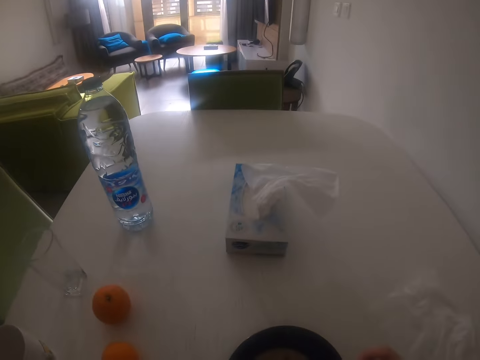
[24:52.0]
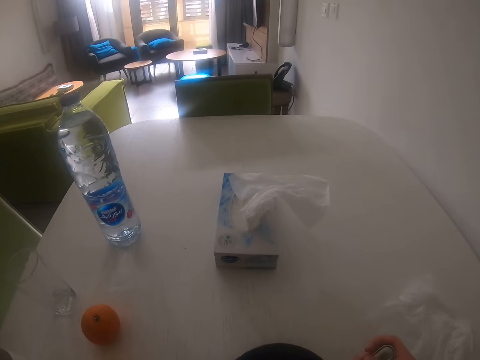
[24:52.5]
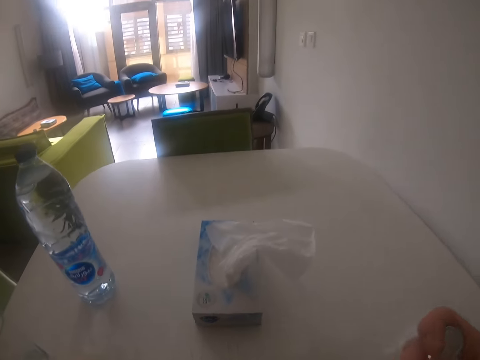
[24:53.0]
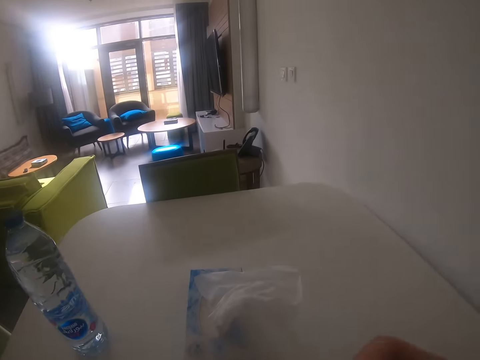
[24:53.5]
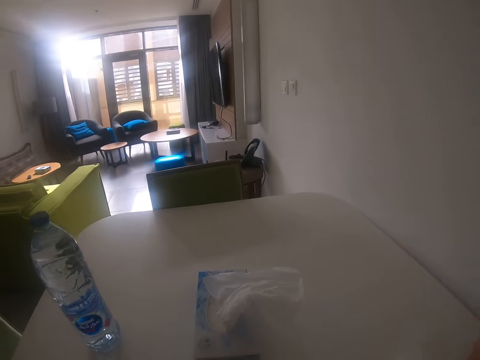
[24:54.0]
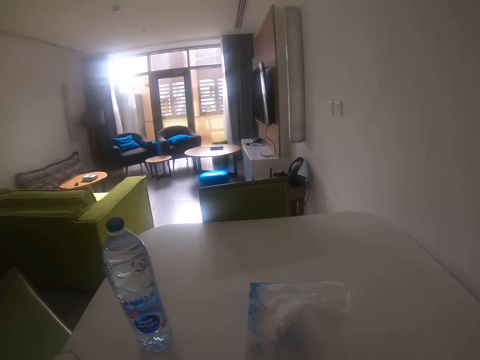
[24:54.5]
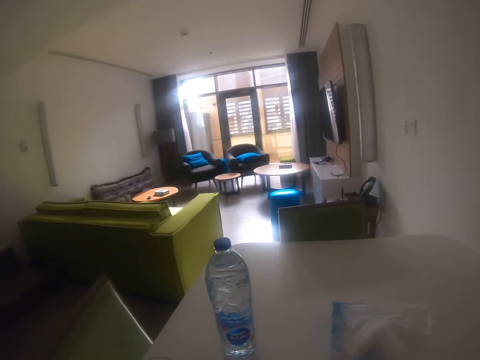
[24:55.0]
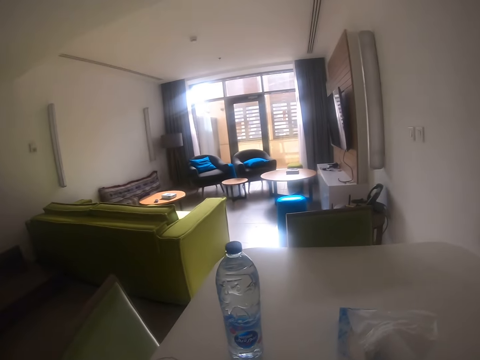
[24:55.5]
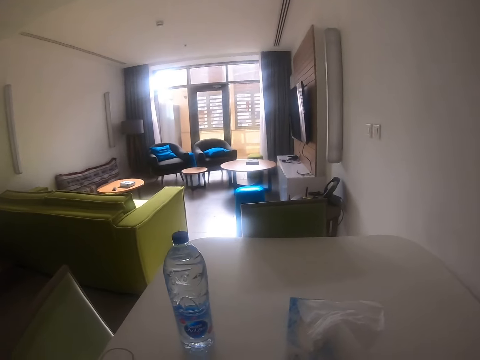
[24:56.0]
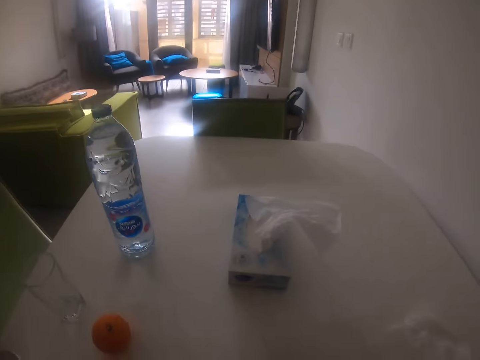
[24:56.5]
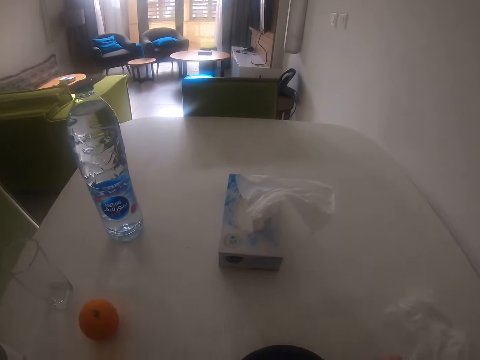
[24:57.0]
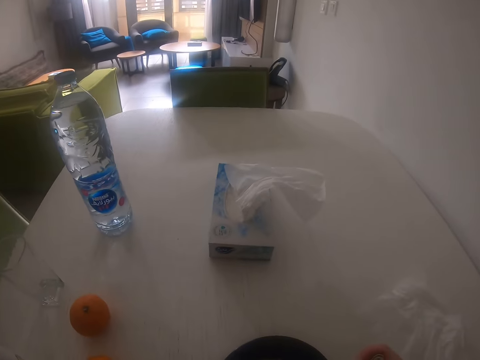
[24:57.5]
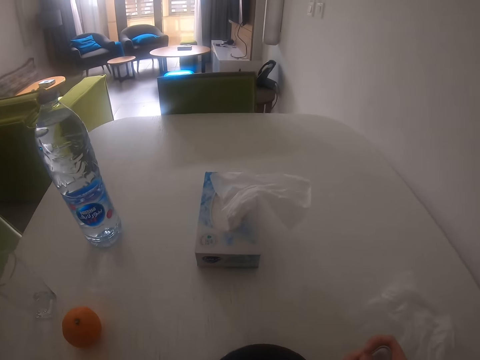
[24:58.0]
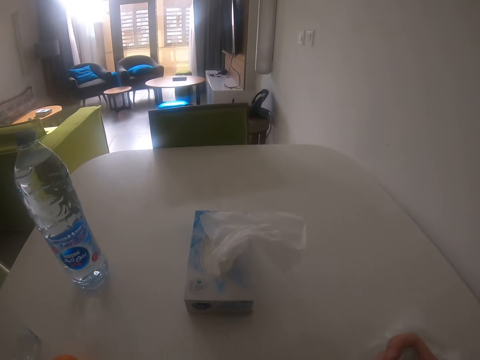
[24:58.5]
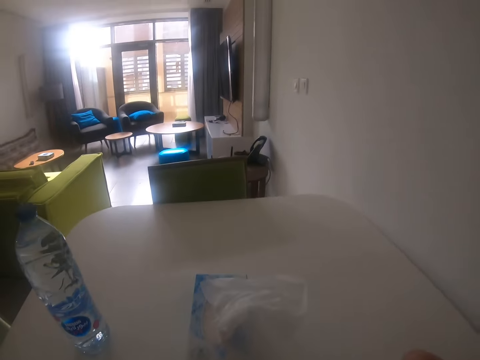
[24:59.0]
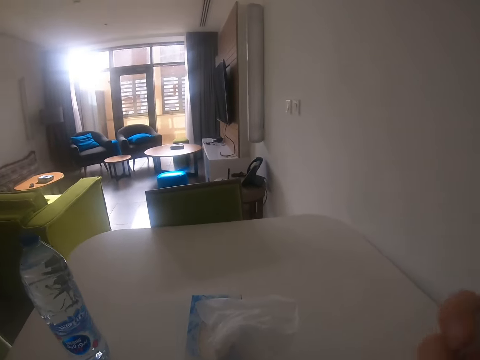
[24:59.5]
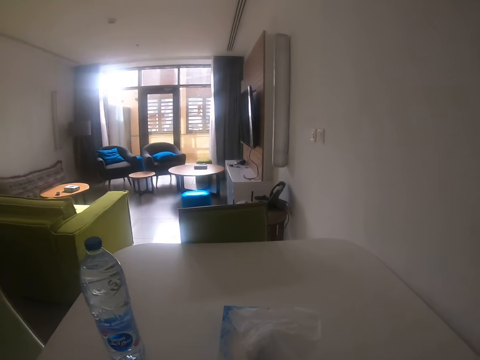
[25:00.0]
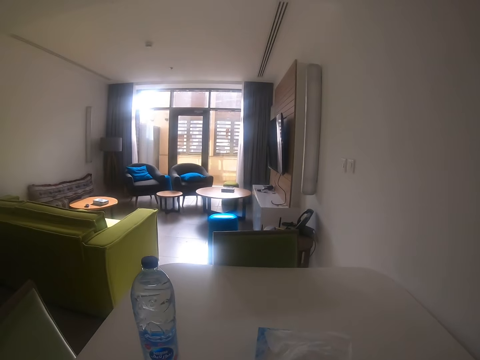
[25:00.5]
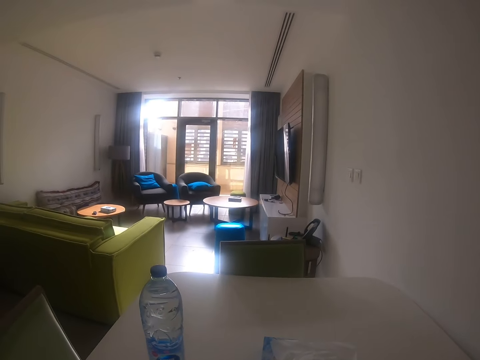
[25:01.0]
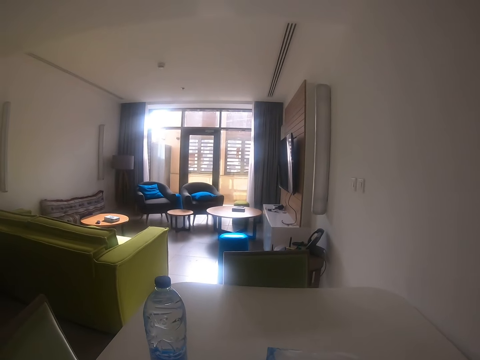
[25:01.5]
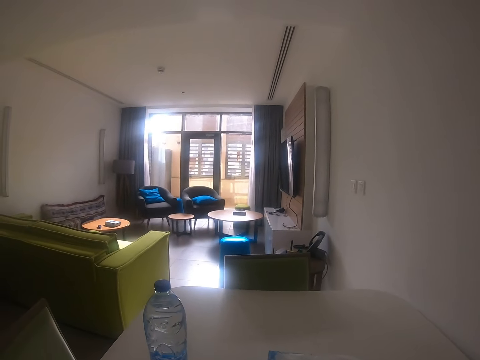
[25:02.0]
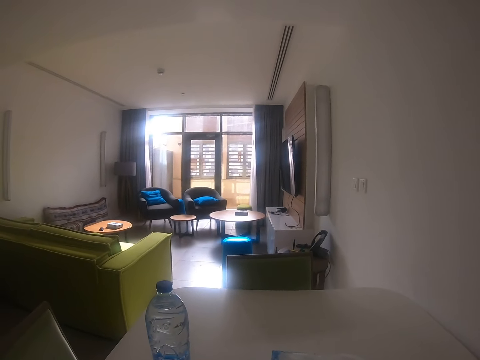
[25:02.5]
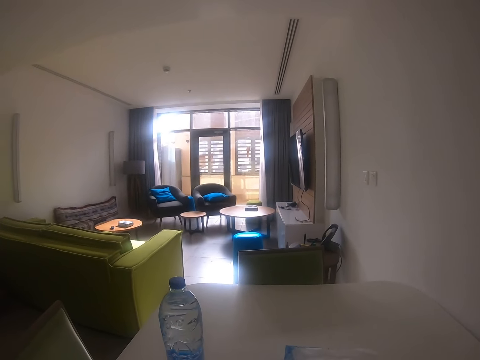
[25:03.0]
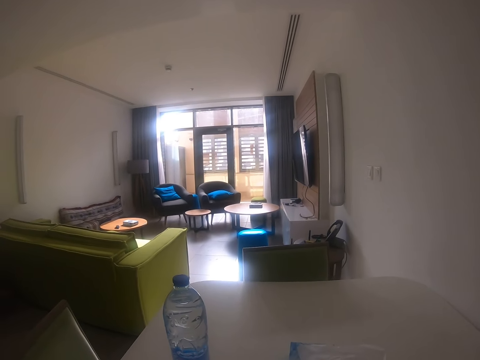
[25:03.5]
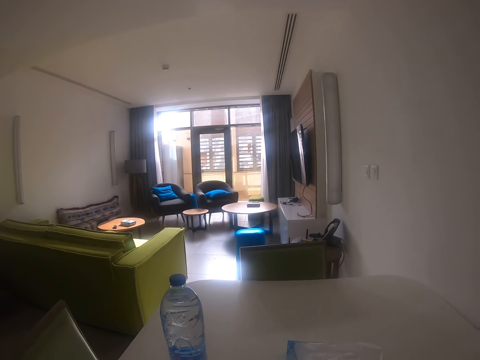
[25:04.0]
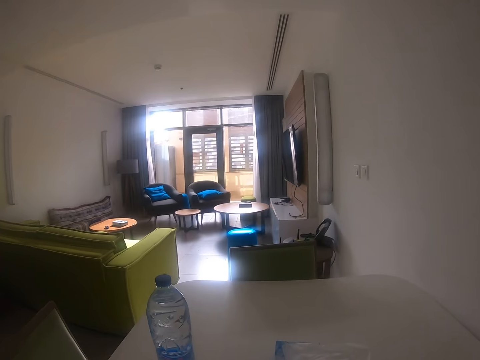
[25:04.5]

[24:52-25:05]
The camera wearer stirs the food. They lift the spoon. They look around. They lift the spoon. They eat the food. They look around.

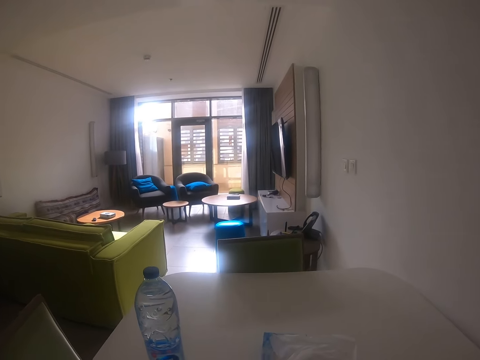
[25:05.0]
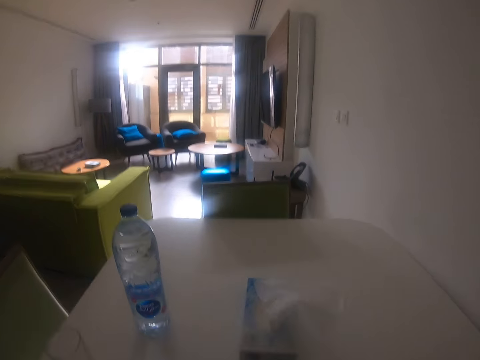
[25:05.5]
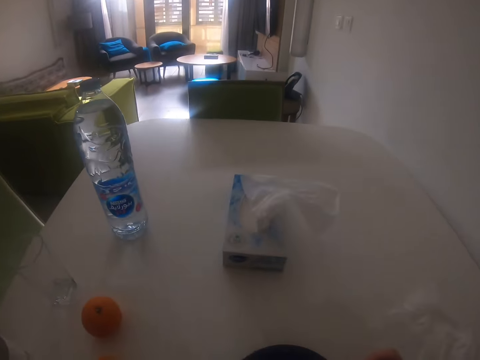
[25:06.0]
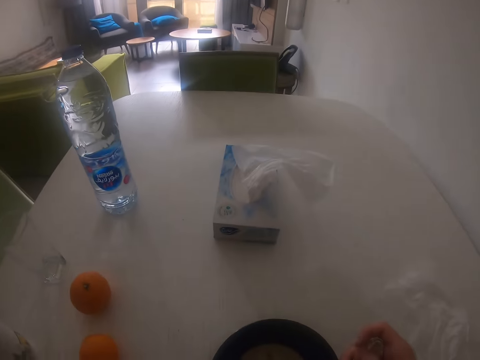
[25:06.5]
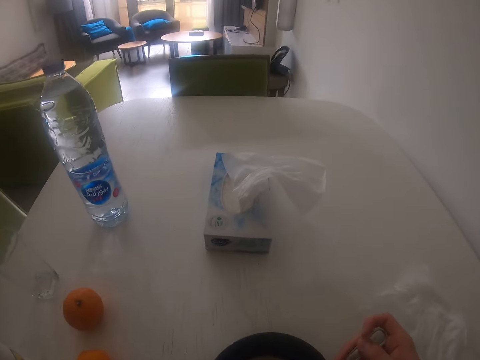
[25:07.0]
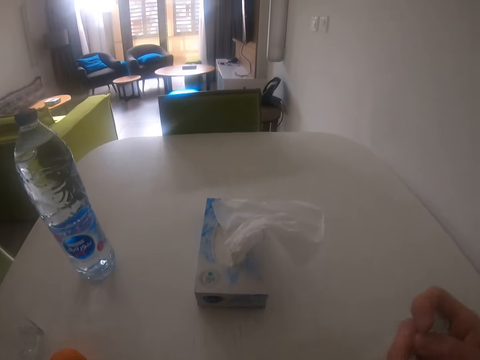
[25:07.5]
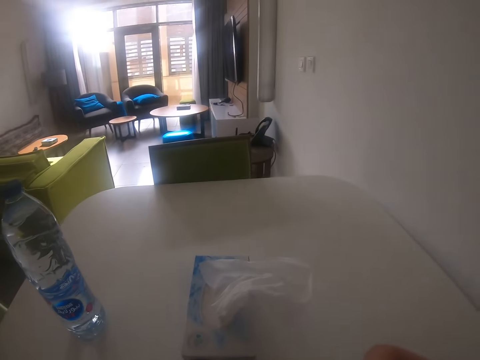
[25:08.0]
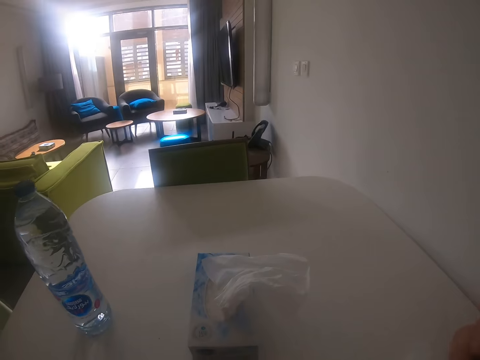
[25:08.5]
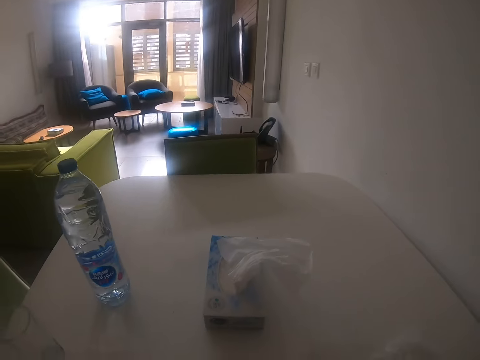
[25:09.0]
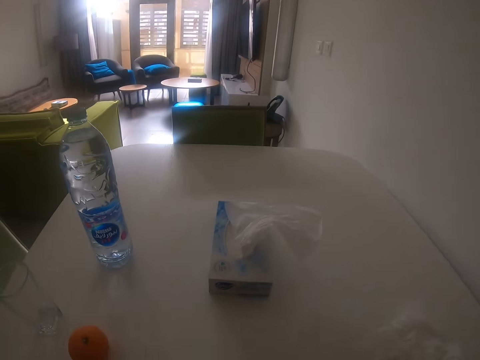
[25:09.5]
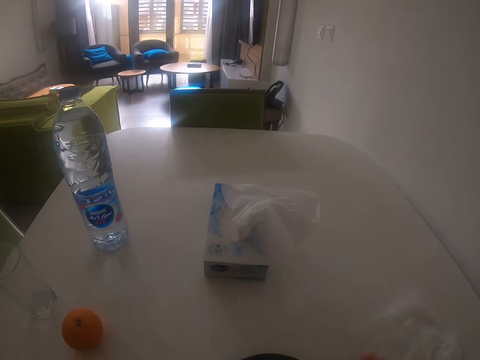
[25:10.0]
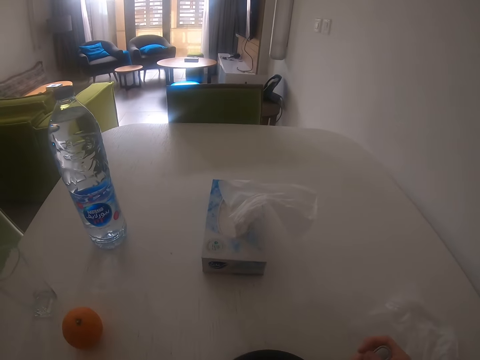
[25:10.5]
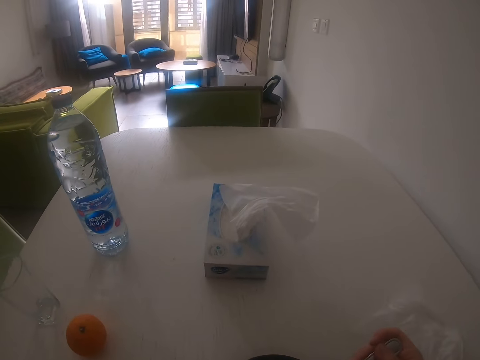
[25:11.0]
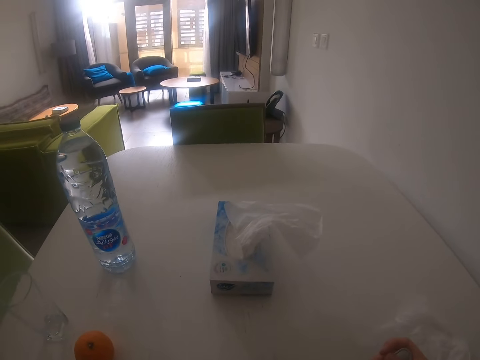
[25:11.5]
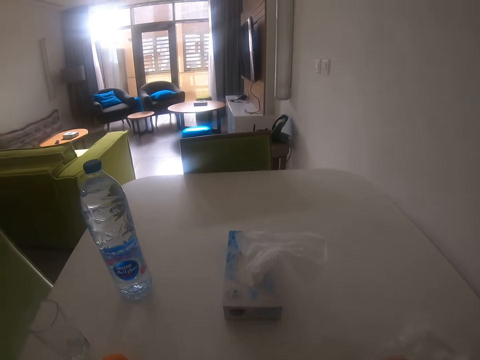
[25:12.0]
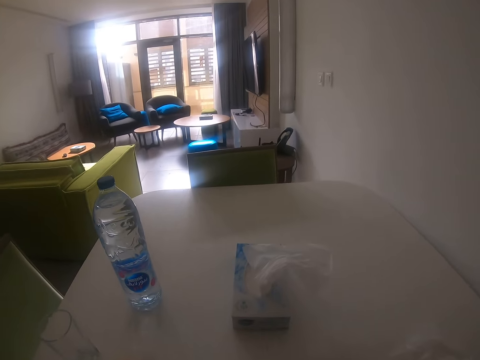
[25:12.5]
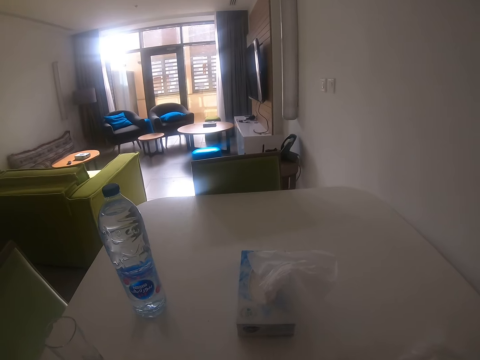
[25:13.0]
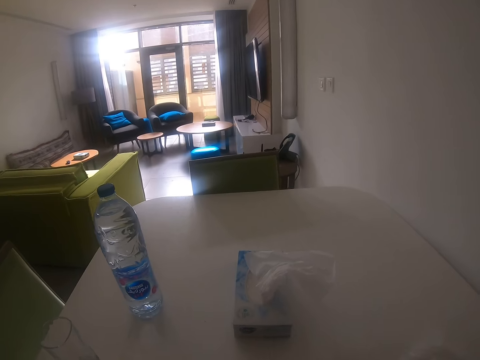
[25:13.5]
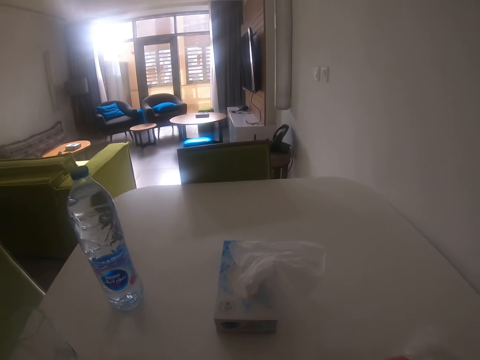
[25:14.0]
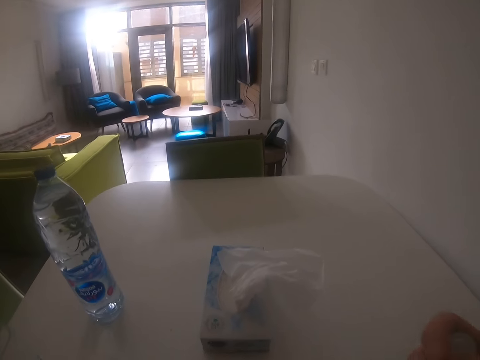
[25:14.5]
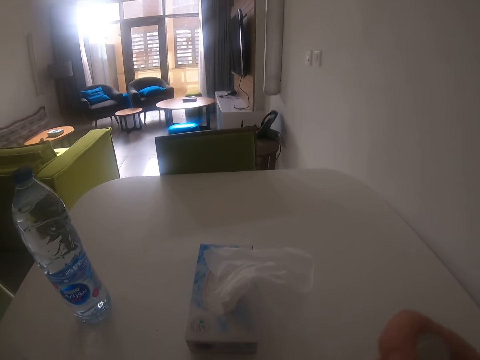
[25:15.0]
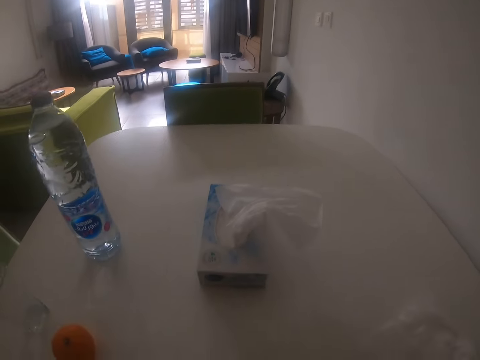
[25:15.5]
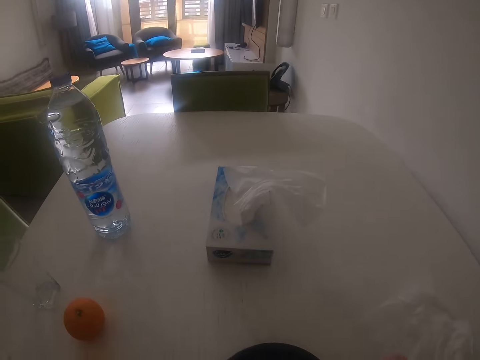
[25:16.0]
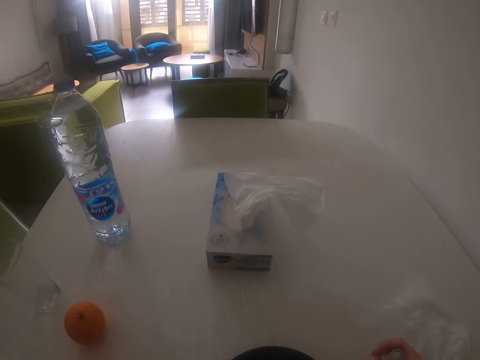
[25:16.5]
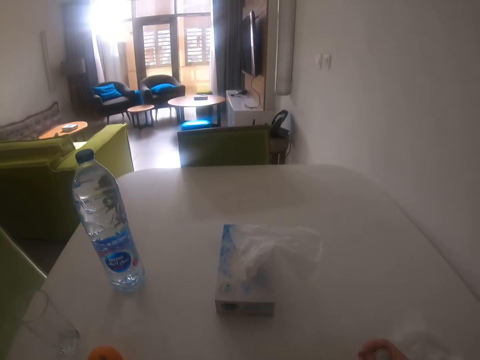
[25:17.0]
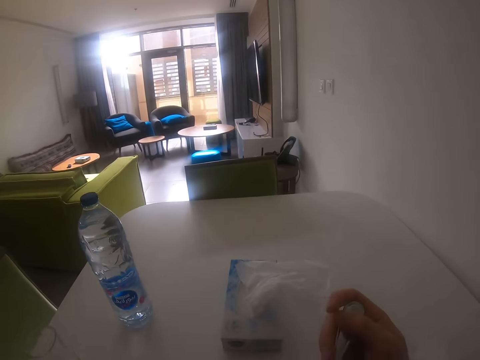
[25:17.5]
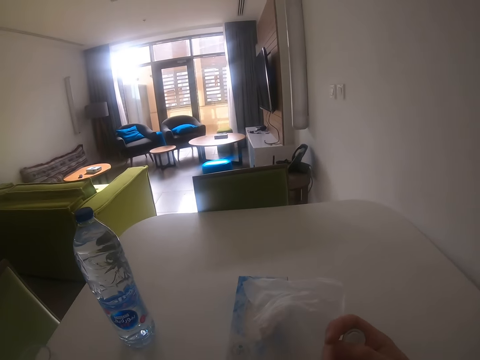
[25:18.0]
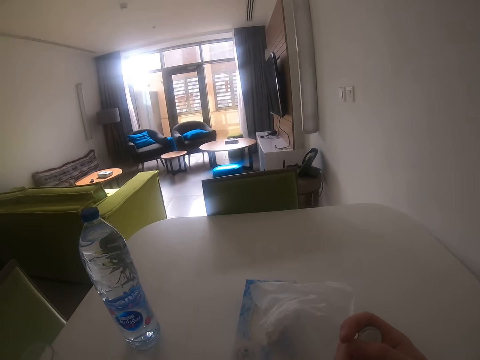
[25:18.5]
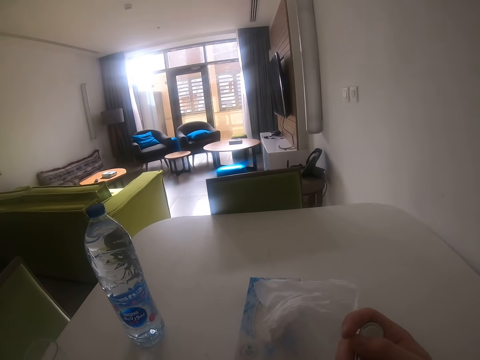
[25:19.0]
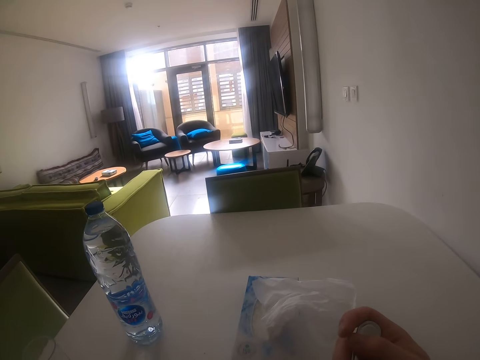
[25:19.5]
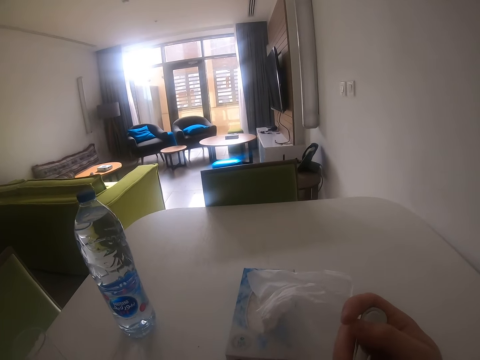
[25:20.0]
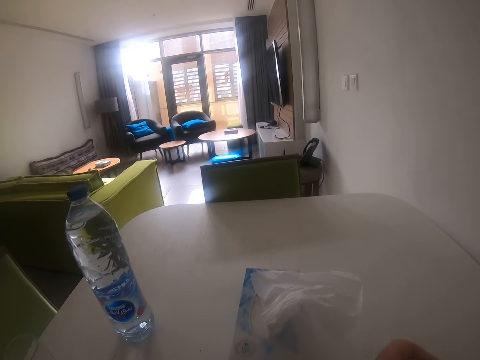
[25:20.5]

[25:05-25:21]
The camera wearer scoops the food. They eat the food. They look around. They move the right hand. They look around.
